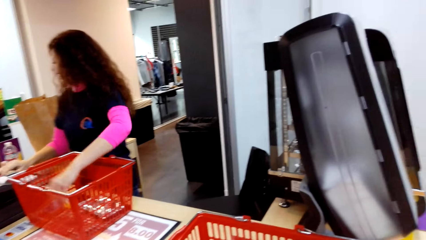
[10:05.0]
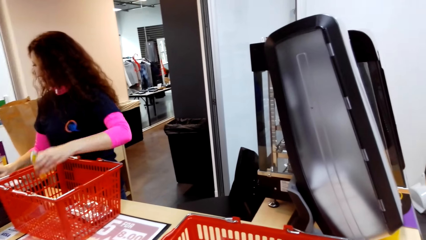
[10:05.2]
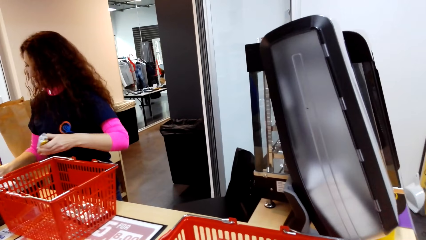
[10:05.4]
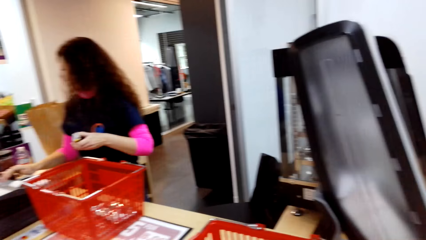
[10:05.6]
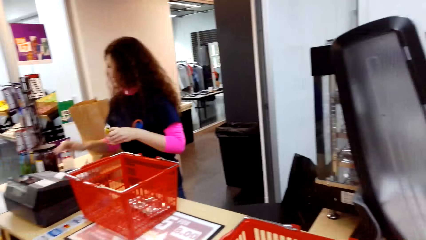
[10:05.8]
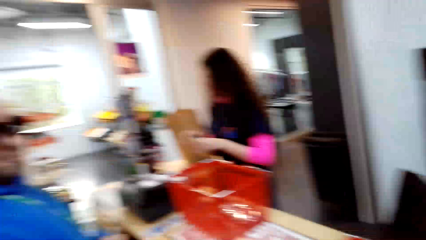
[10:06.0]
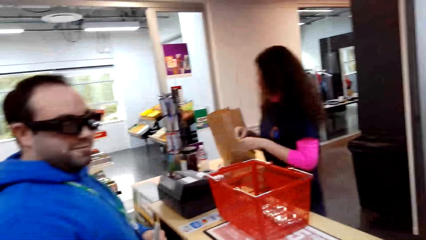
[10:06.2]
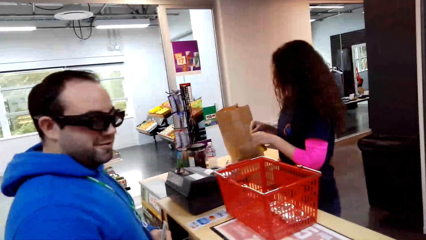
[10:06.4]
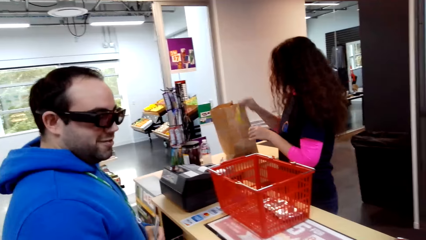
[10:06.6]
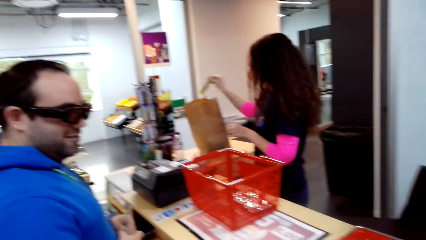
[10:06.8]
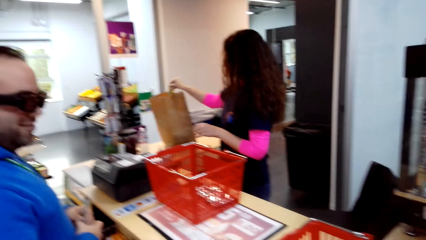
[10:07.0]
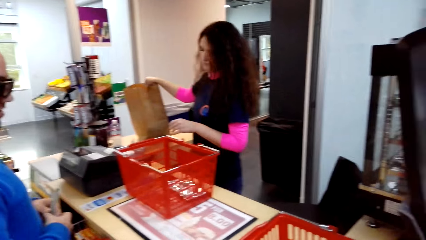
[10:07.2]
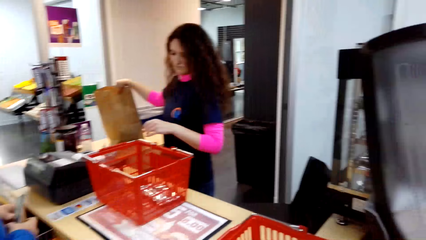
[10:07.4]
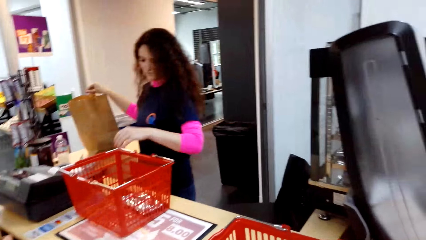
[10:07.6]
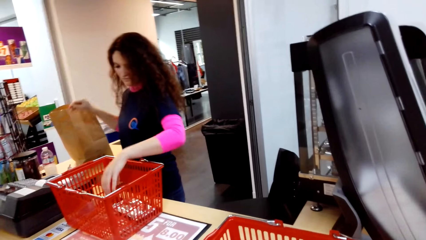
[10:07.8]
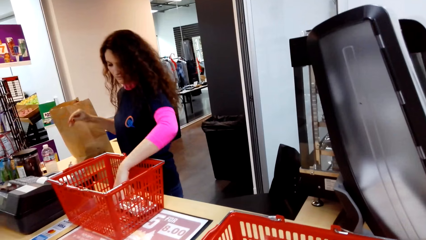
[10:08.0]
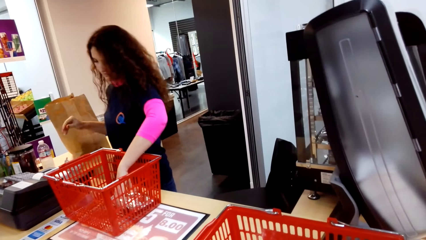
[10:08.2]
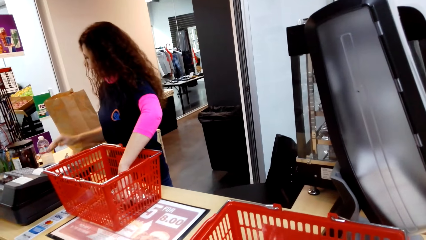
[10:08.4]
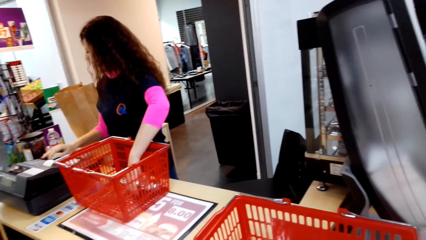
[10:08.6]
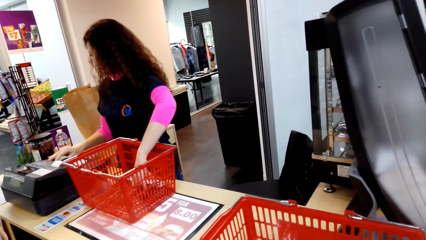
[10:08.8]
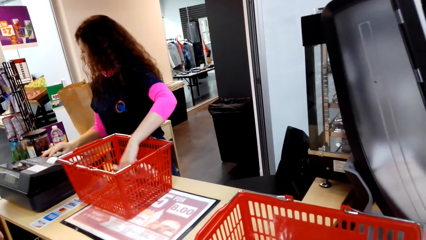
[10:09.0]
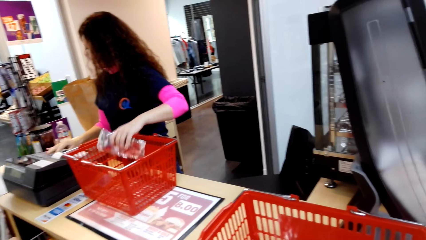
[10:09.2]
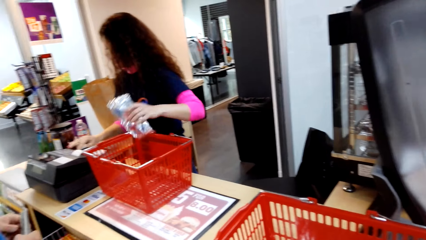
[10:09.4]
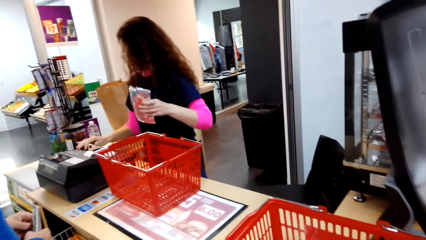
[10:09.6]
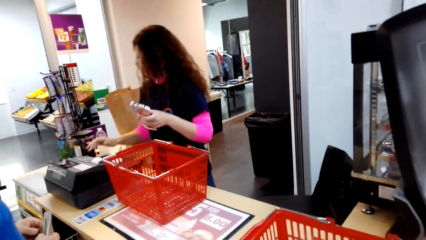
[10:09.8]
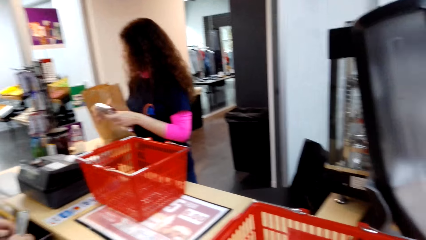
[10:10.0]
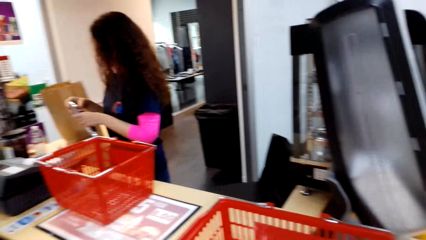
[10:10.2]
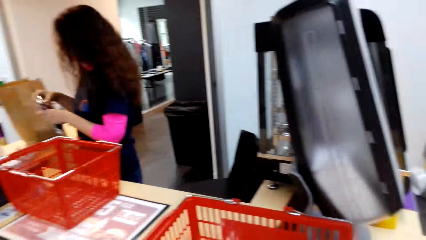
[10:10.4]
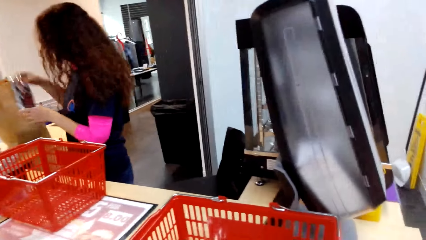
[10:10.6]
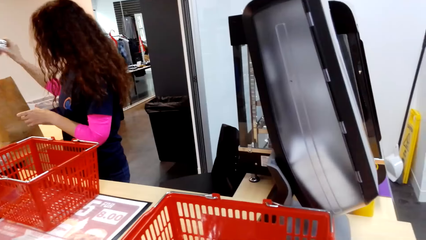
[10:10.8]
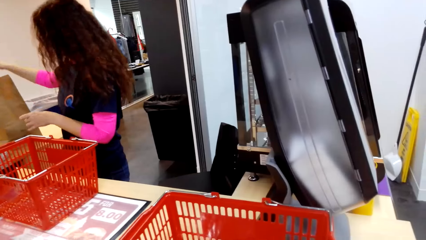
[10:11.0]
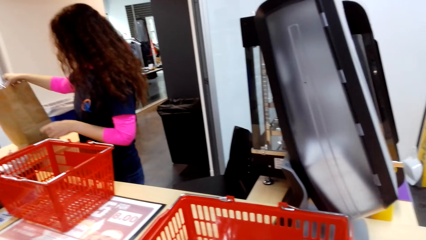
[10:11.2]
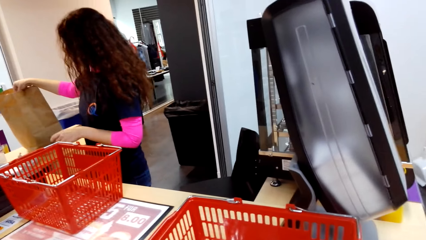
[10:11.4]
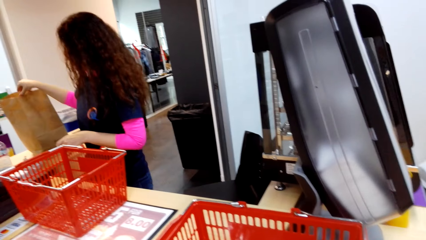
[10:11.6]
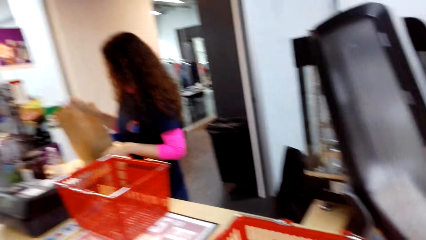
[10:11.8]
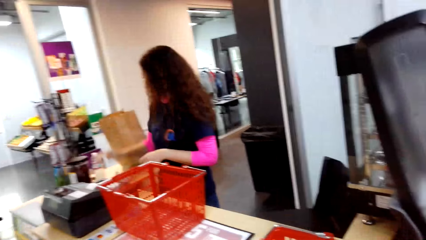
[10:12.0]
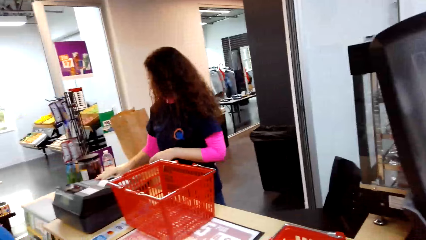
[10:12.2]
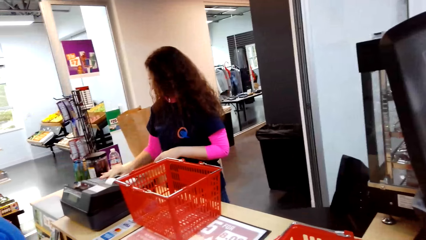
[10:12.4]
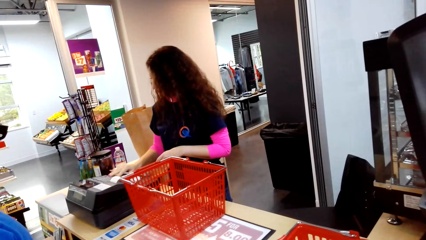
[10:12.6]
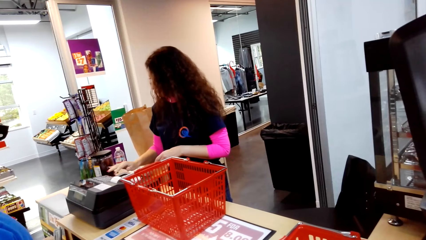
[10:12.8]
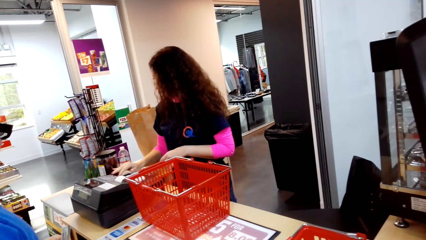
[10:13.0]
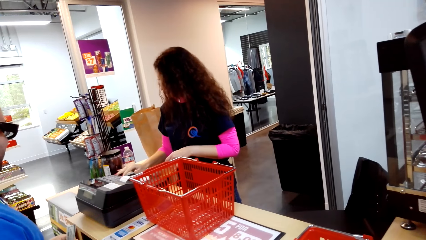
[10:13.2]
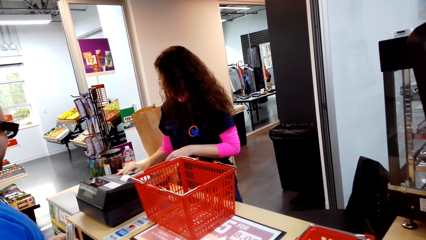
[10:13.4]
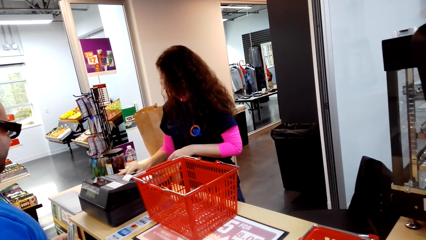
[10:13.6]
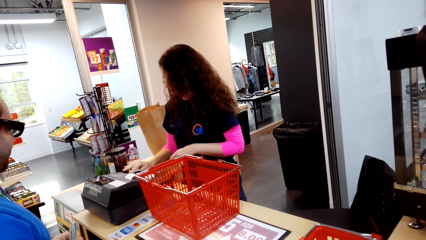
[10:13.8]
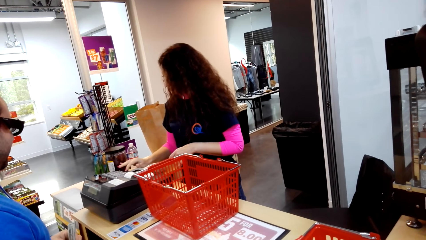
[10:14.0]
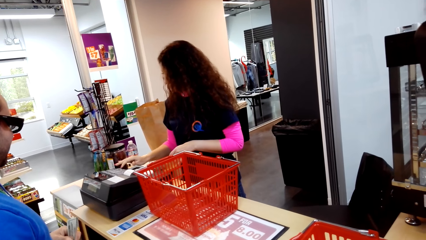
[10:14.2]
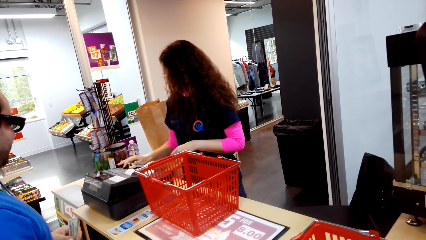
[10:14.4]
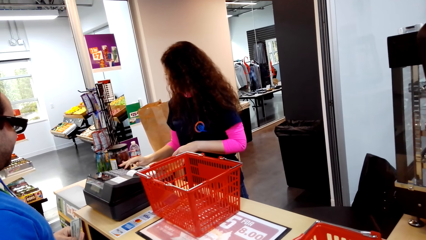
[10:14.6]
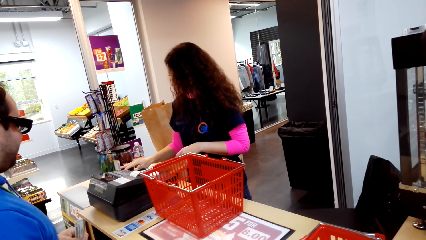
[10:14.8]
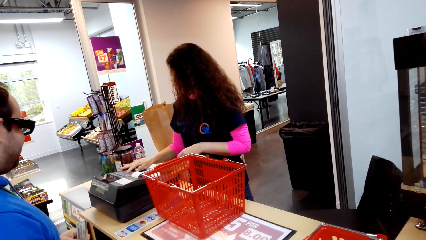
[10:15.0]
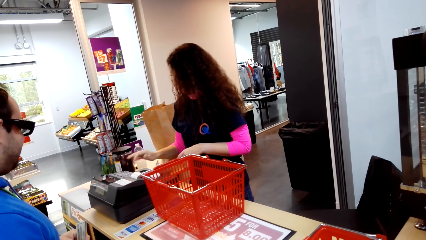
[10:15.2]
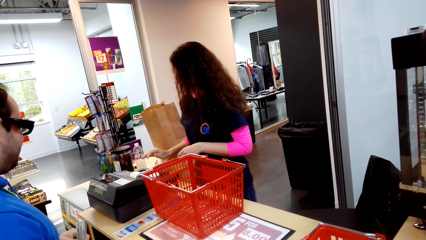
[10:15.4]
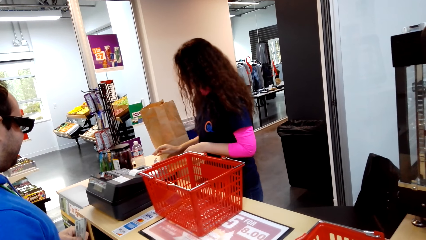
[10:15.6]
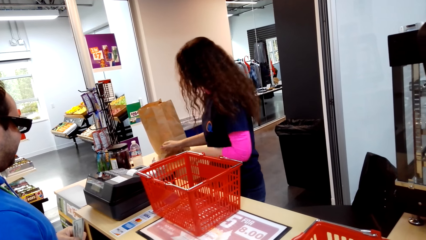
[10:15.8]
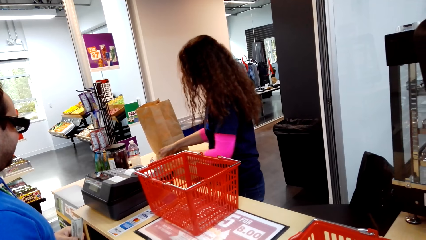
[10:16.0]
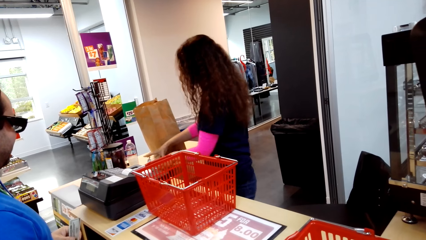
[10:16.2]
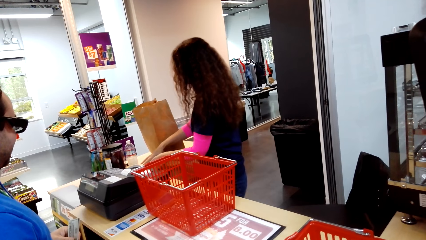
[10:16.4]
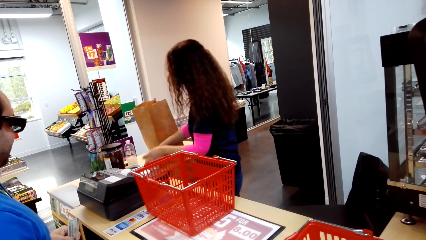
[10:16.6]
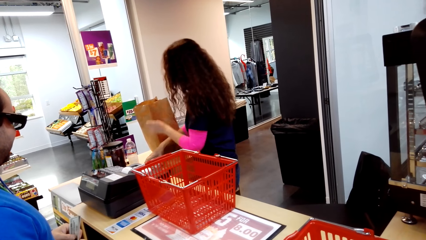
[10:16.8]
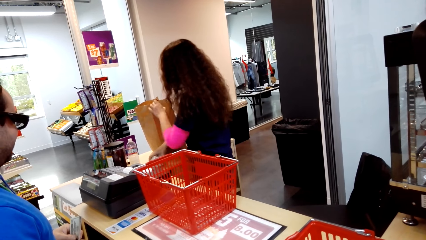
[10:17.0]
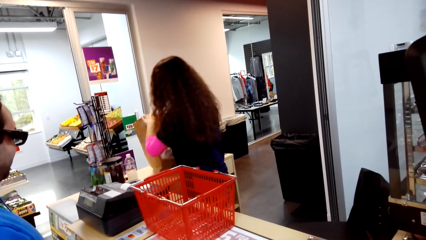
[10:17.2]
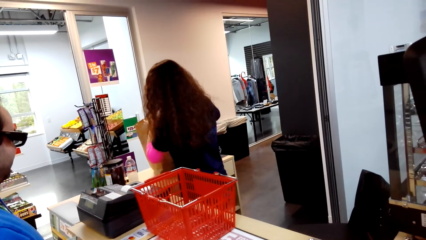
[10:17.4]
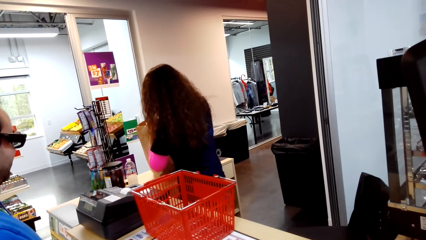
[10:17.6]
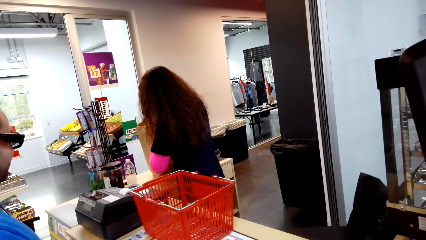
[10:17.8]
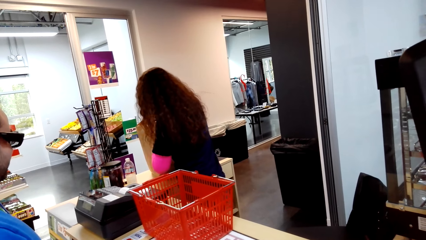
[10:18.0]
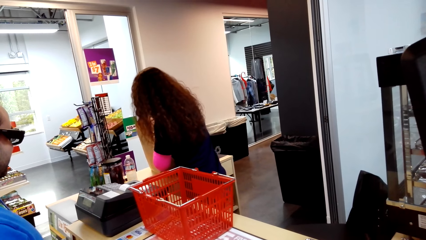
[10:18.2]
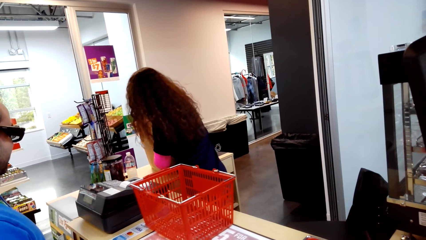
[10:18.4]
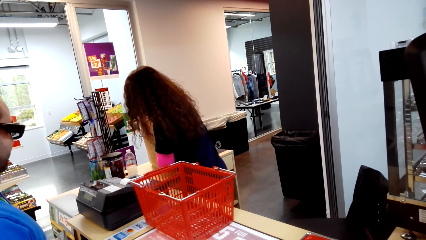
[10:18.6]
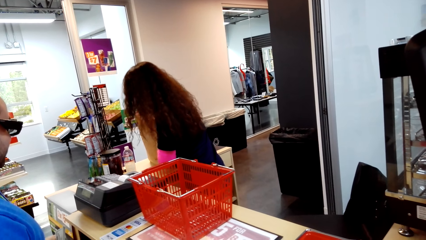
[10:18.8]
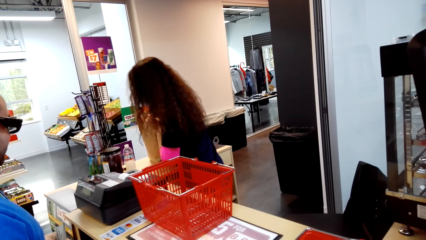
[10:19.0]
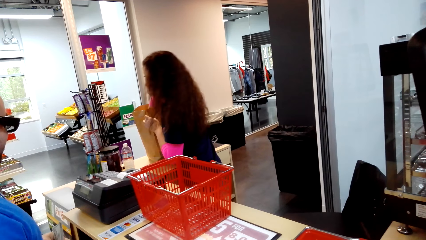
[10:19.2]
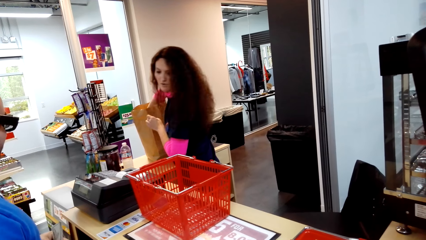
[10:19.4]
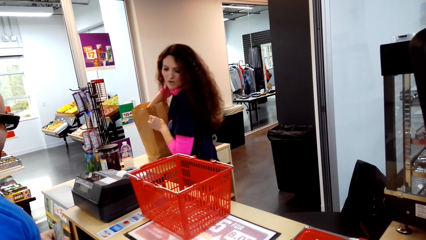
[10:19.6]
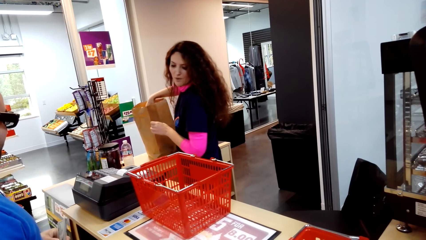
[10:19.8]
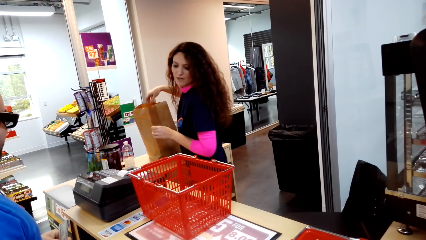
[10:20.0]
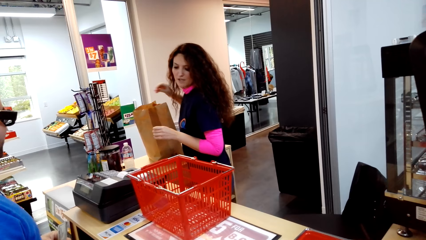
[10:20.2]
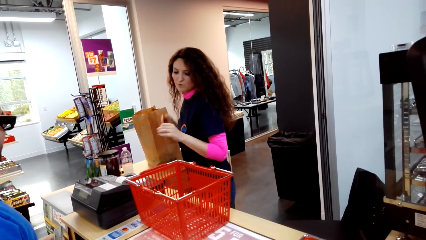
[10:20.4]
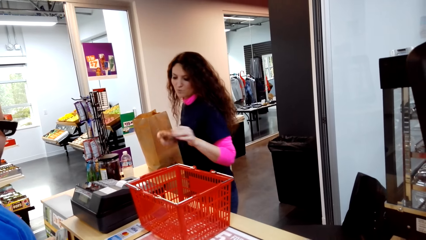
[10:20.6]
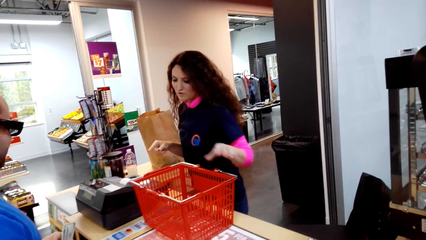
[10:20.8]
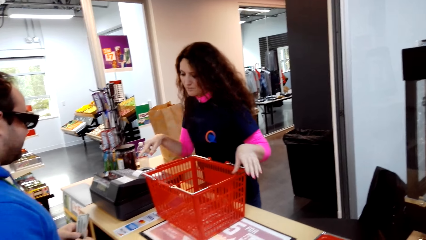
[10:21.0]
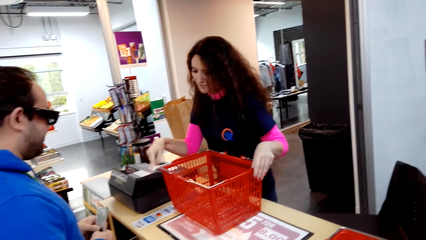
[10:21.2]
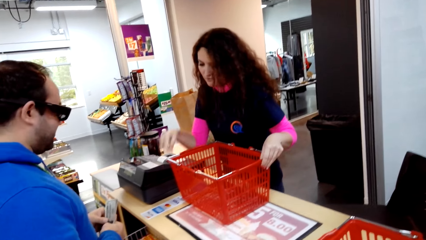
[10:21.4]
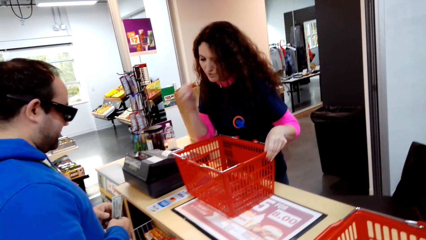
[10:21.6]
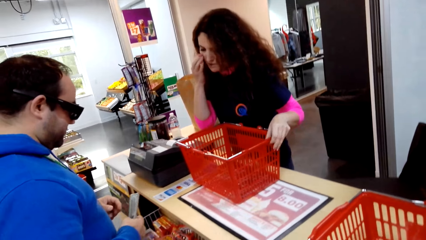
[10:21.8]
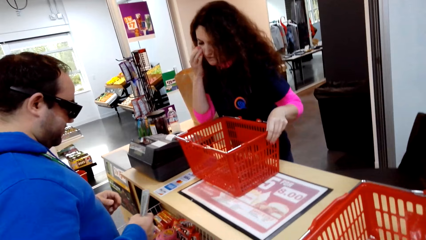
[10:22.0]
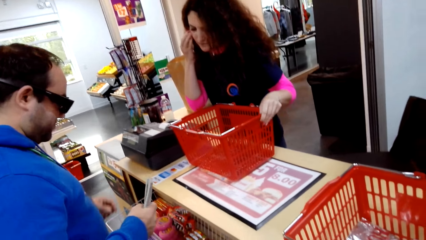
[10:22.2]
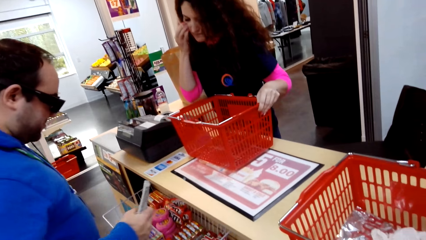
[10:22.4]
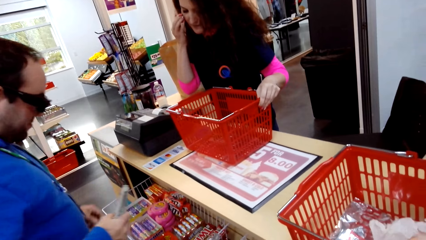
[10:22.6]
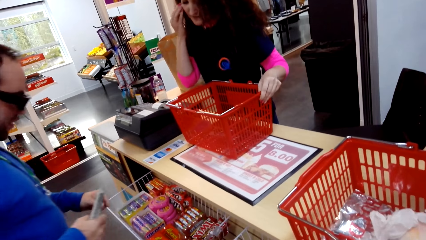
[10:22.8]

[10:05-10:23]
The camera wearer looks around. A woman operates the receipt machine. A man talks with the camera wearer. The woman puts an item in the carrier bag, picks an item, and operates the receipt machine. The camera wearer looks around. The woman puts an item in the carrier bag. The camera wearer looks around. The woman operates the receipt machine, picks an item, and puts an item in the carrier bag. The woman talks with the man and makes a gesture.
